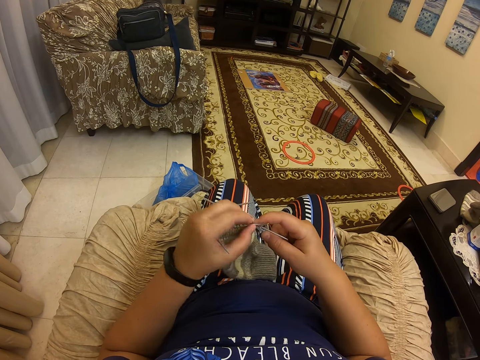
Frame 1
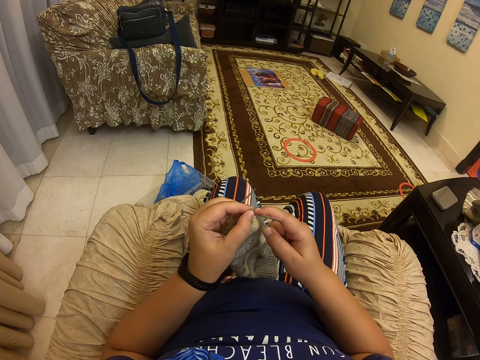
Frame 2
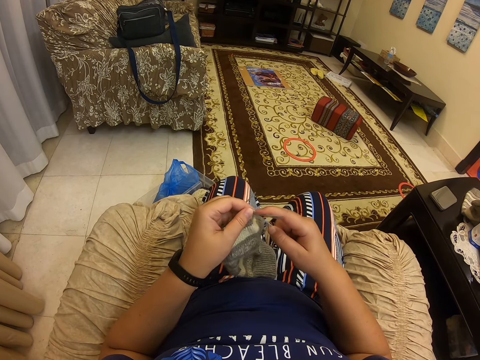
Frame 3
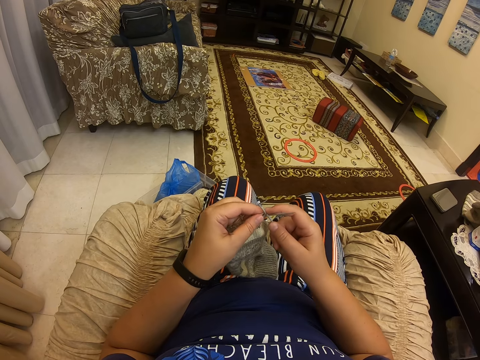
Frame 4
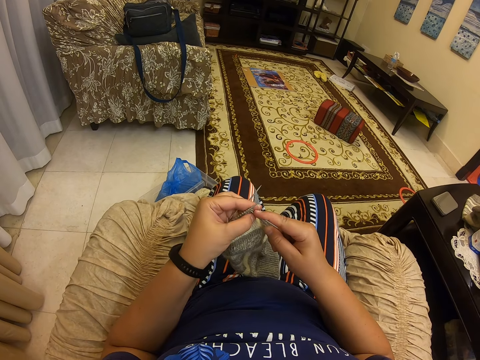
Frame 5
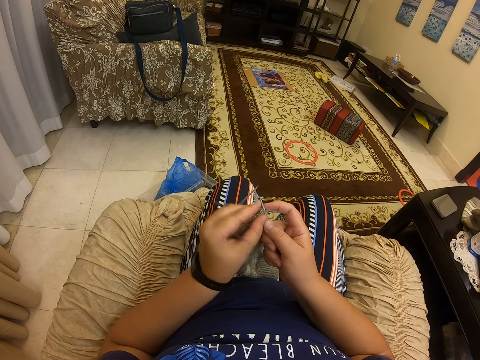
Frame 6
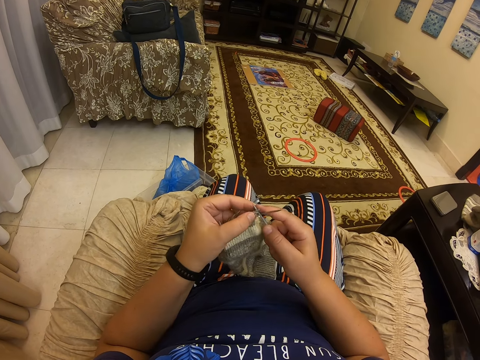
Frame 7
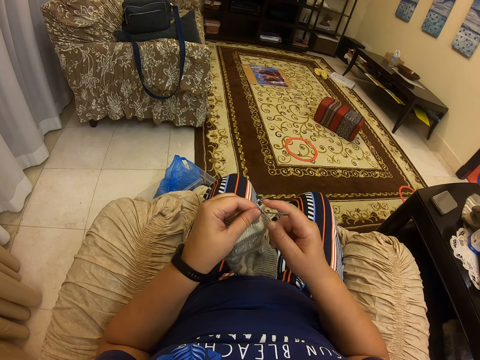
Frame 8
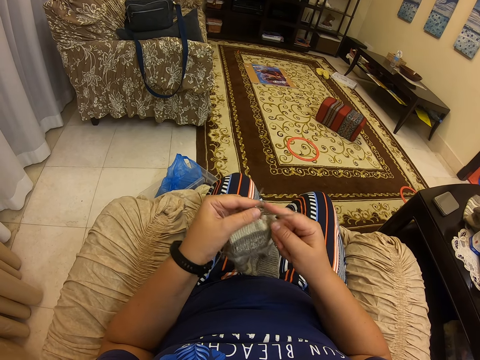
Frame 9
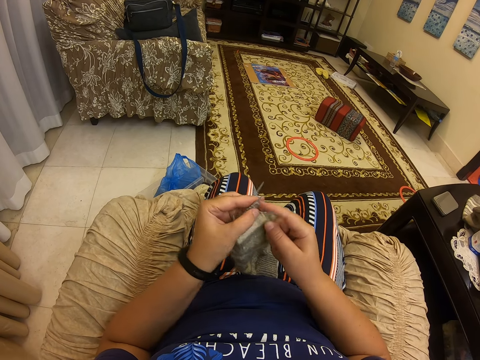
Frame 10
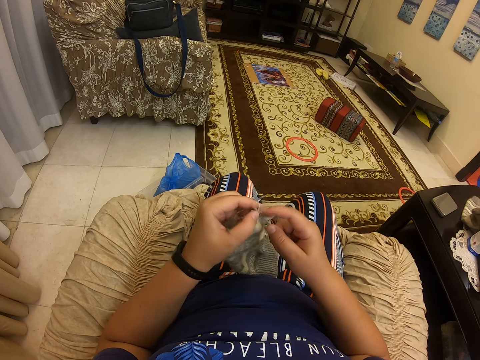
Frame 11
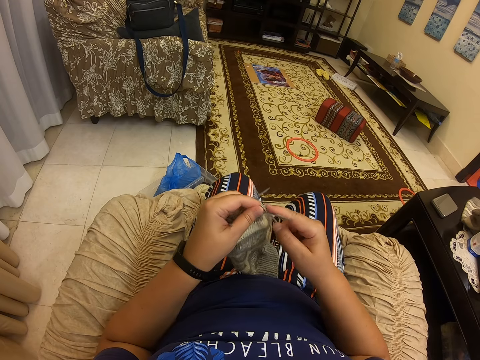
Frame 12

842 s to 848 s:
The camera wearer is netting.

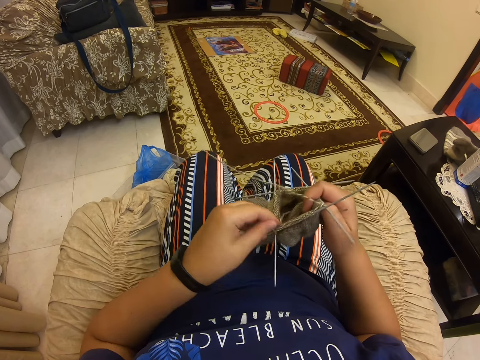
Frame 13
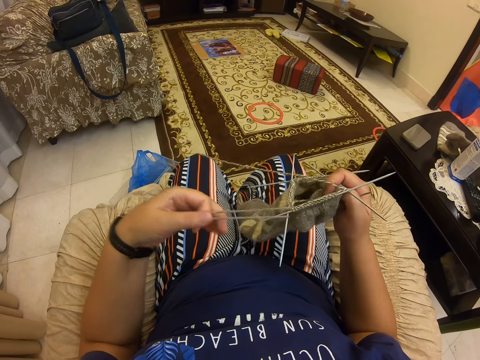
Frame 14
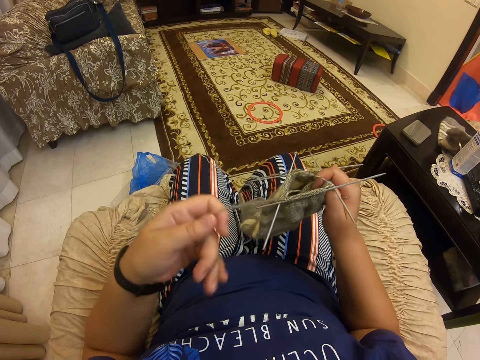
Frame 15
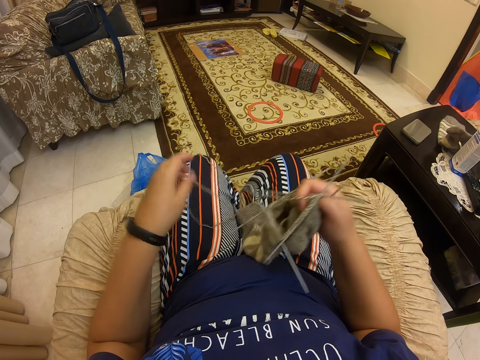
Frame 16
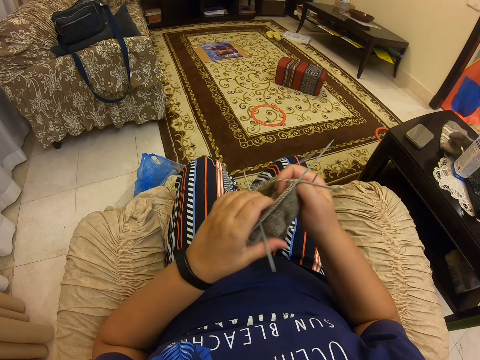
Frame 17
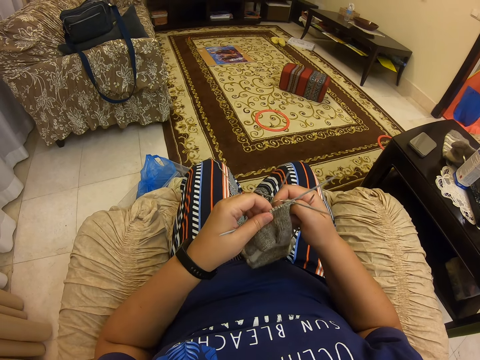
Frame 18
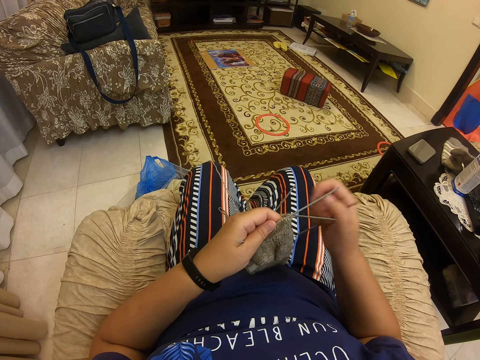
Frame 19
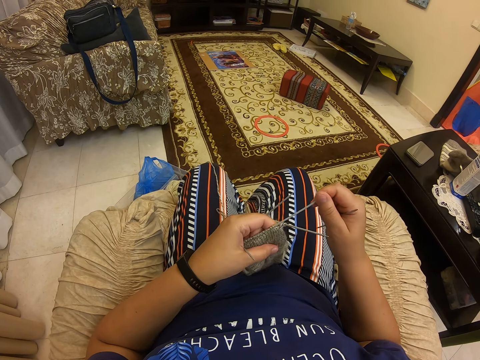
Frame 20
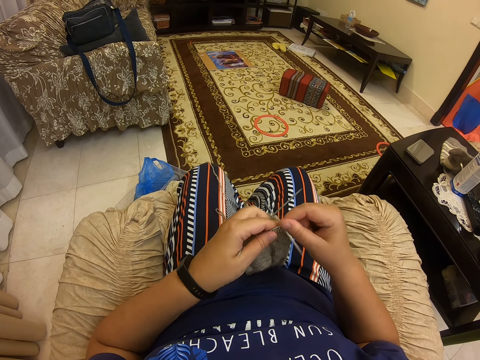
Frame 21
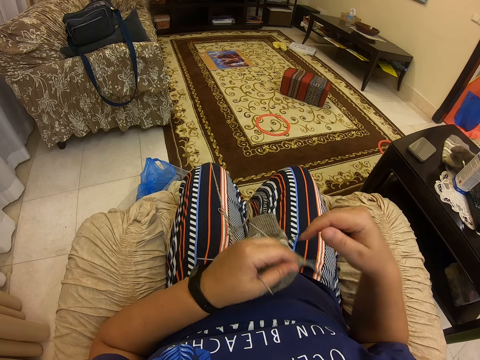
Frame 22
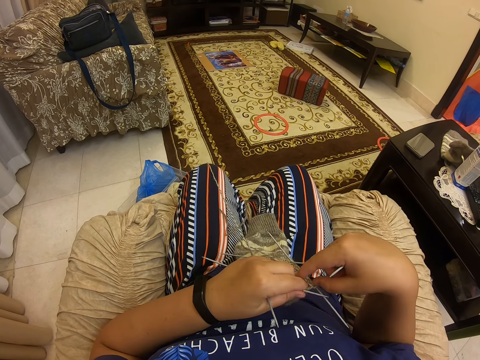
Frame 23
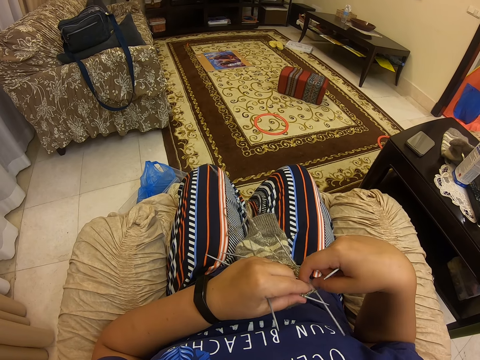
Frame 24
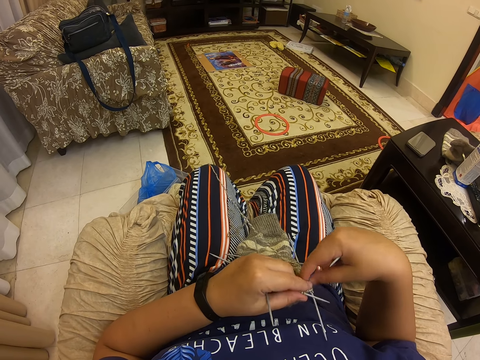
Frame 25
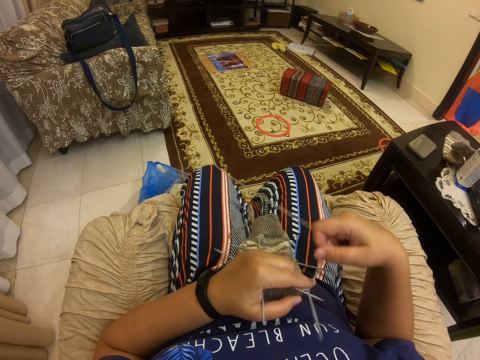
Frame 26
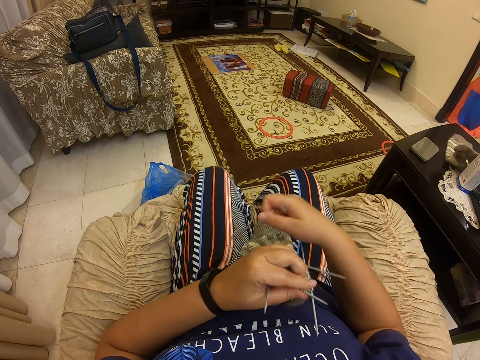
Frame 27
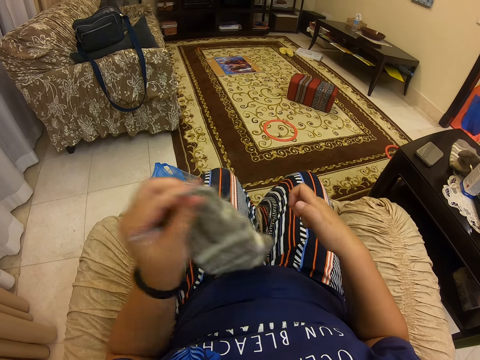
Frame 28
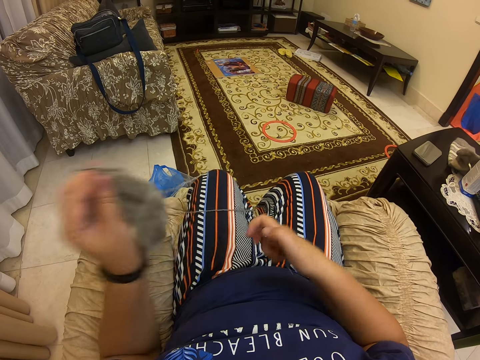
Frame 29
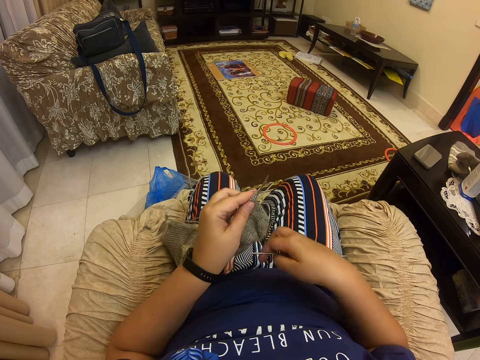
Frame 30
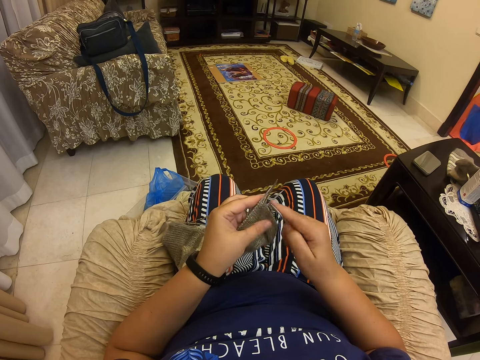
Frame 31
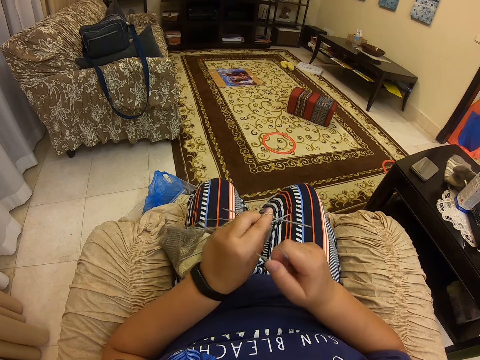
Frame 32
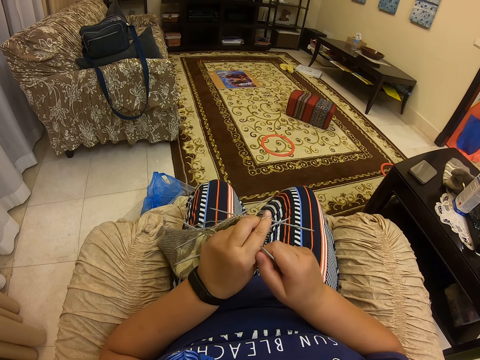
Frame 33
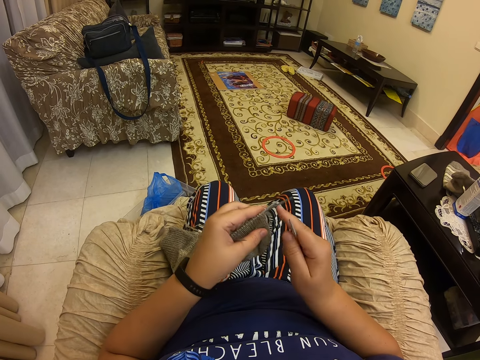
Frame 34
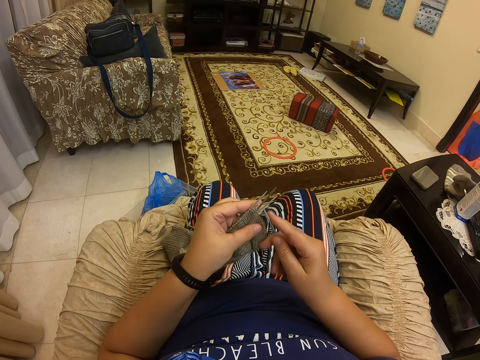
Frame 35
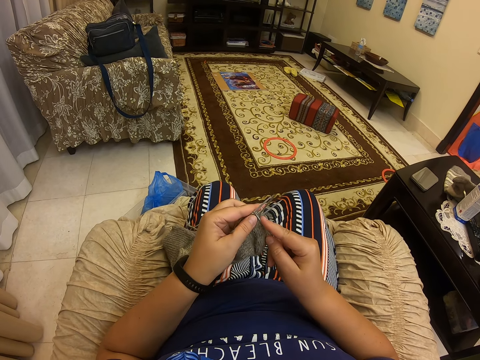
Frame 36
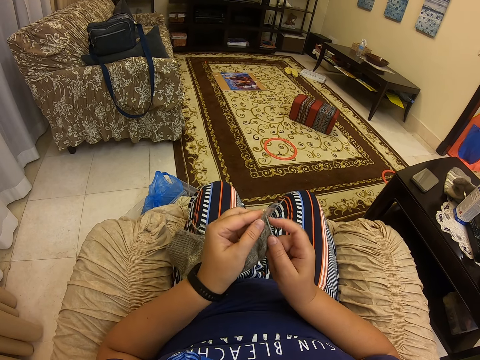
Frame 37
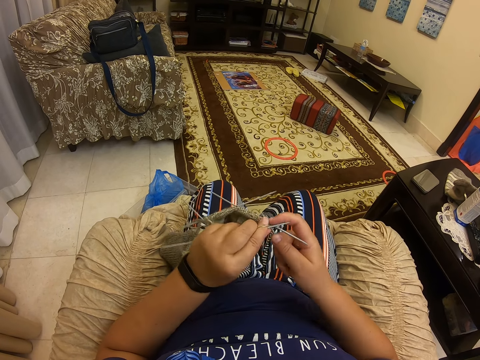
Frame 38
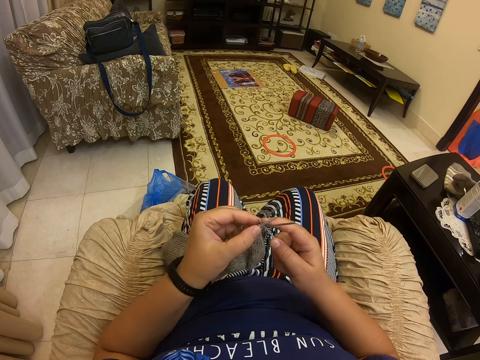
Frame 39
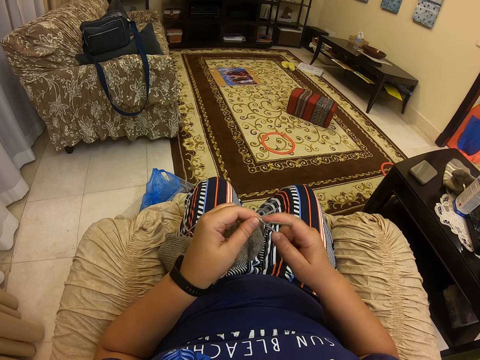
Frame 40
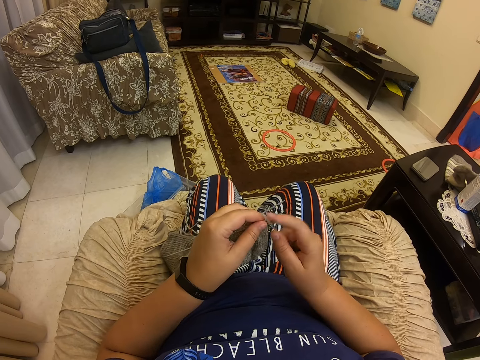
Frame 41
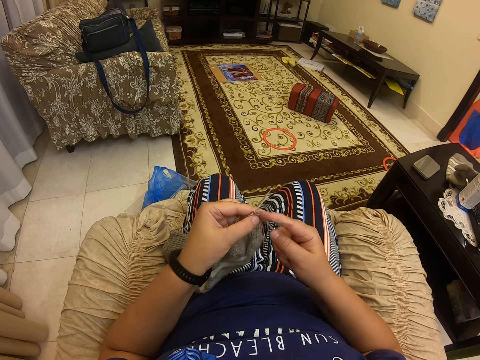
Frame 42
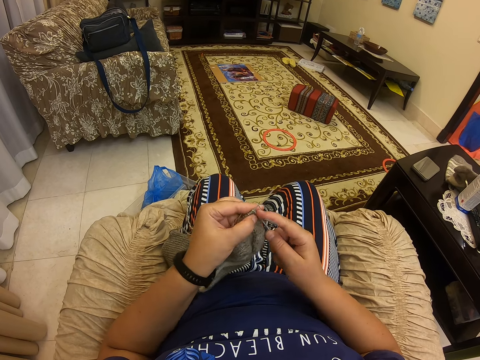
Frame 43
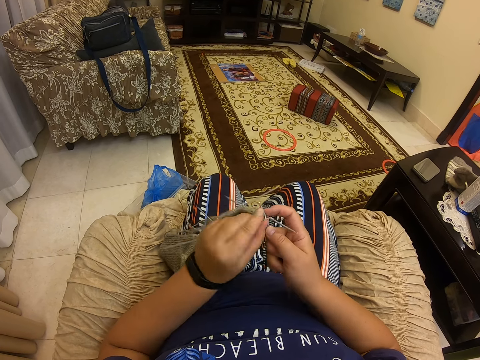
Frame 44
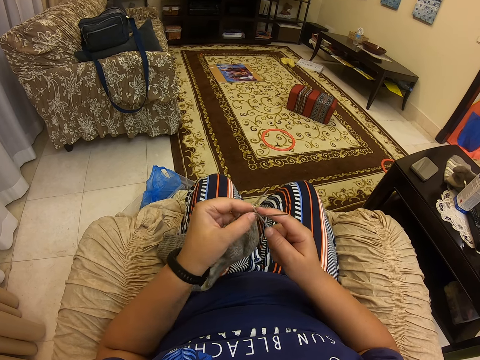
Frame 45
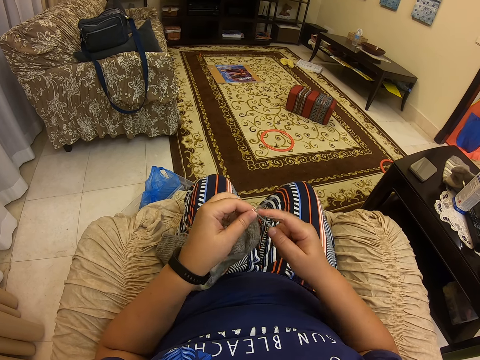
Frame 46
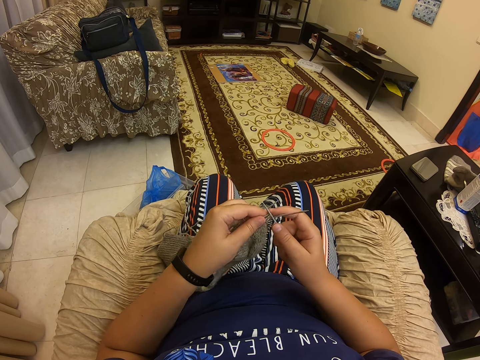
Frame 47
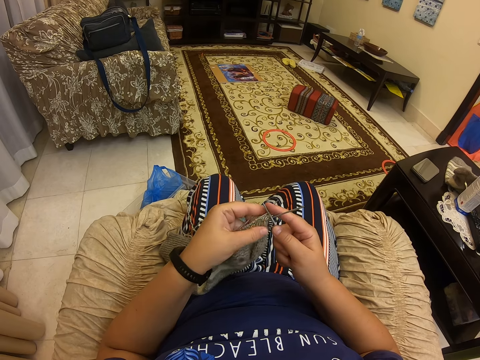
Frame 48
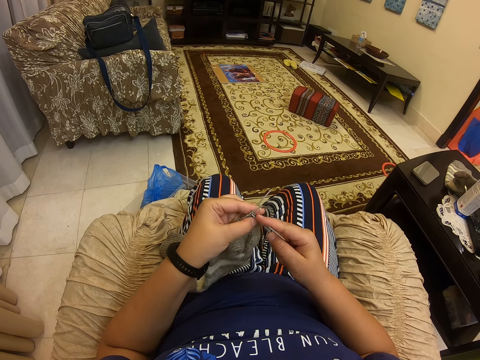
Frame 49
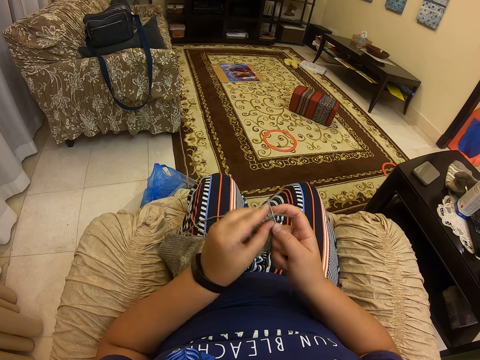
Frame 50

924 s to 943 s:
The camera wearer adjusts the socks. They are netting.

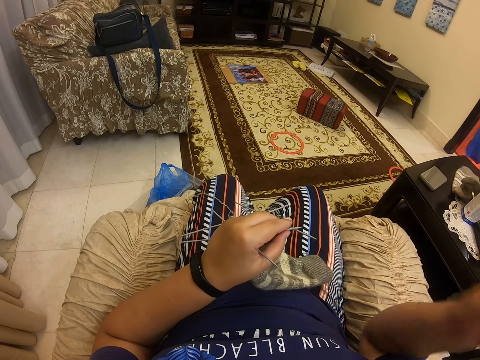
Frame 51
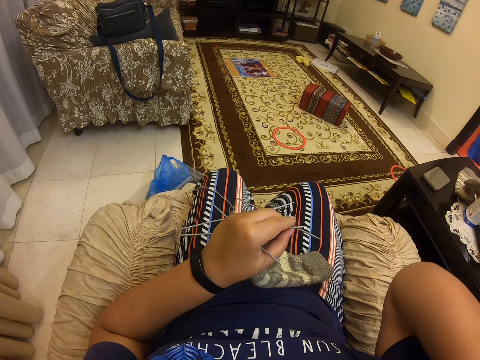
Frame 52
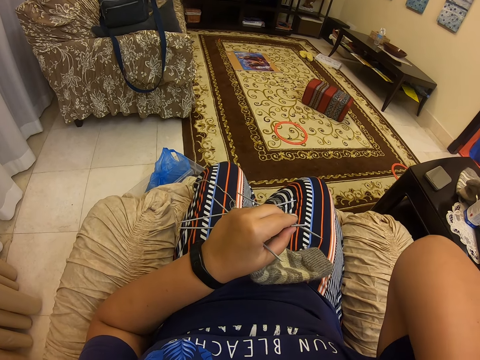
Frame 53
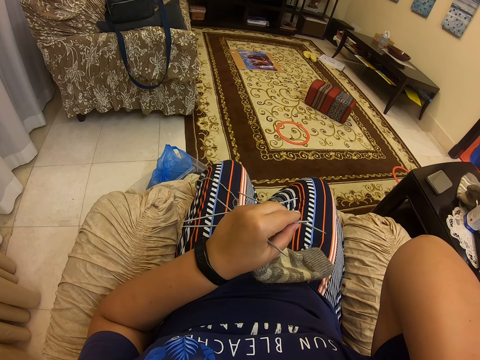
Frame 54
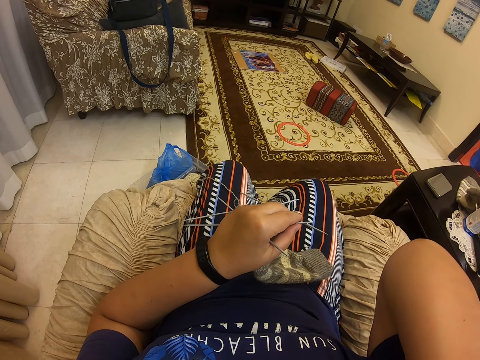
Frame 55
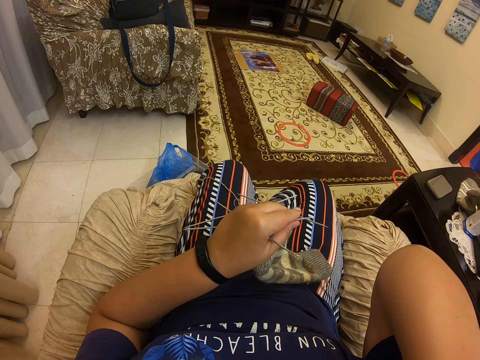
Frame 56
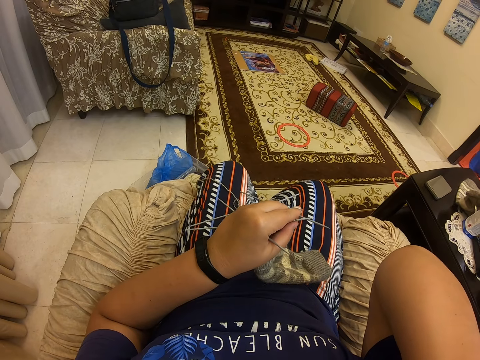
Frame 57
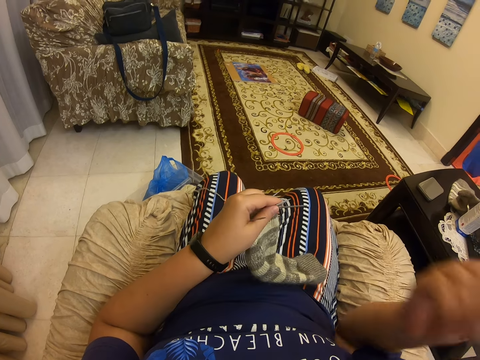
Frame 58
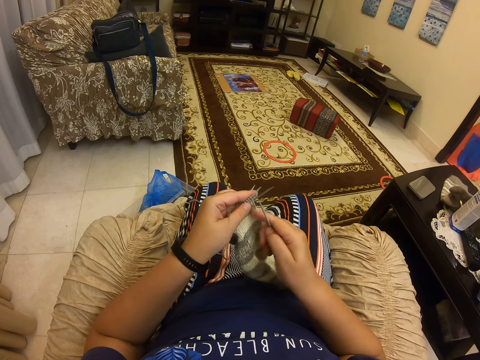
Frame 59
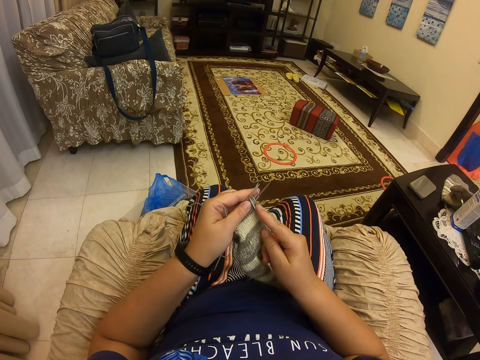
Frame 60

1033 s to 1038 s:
The camera wearer makes a call.
